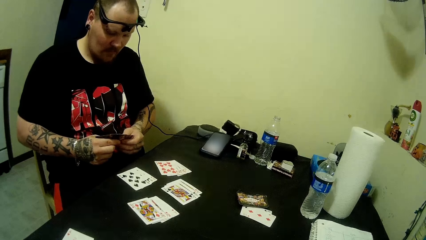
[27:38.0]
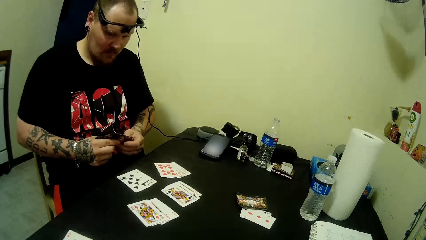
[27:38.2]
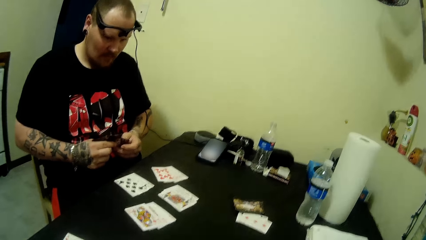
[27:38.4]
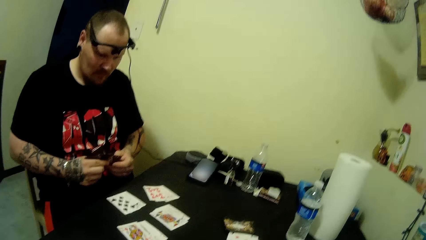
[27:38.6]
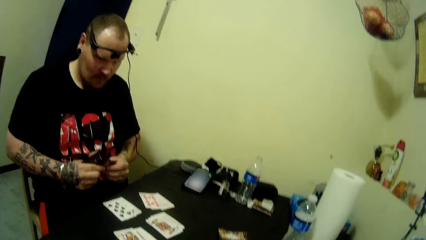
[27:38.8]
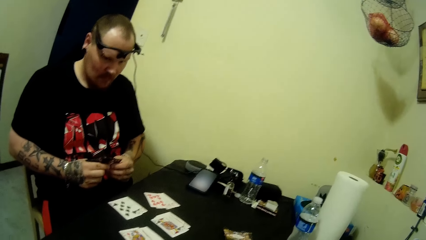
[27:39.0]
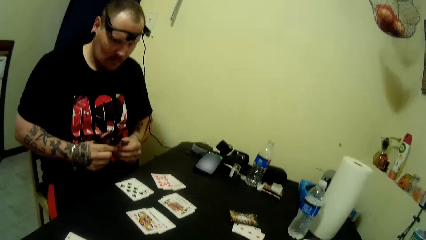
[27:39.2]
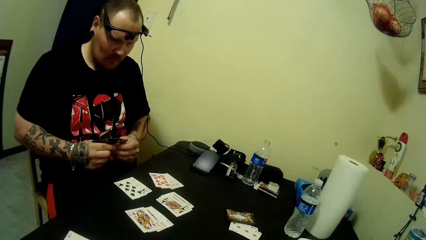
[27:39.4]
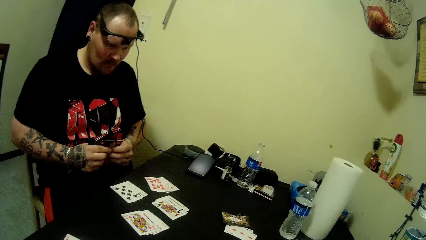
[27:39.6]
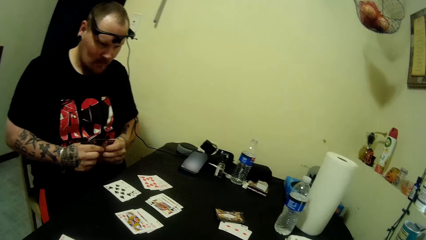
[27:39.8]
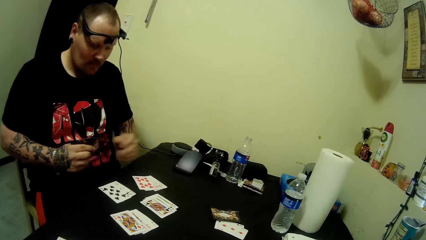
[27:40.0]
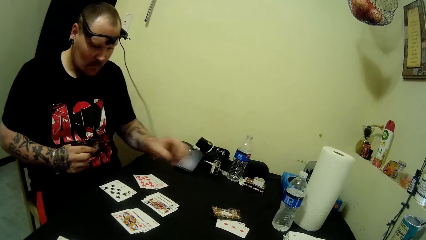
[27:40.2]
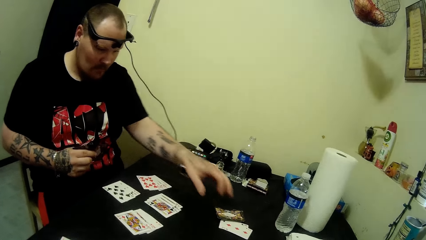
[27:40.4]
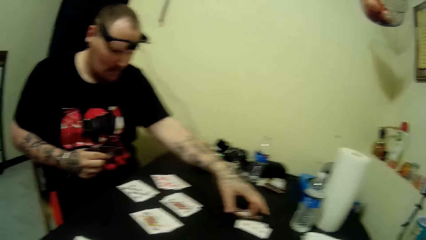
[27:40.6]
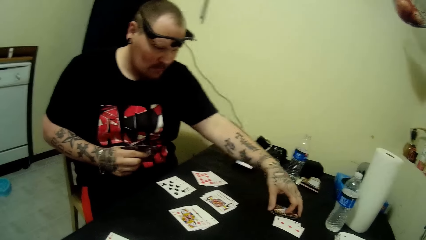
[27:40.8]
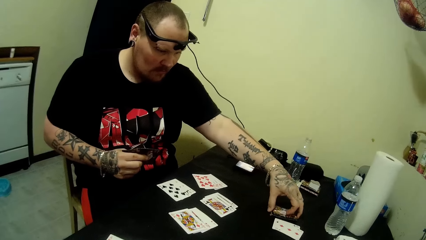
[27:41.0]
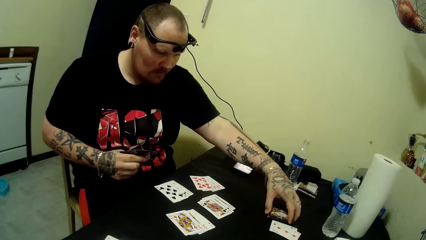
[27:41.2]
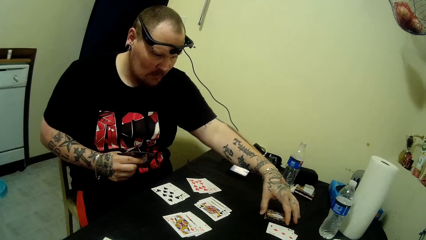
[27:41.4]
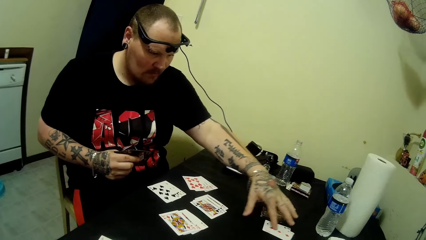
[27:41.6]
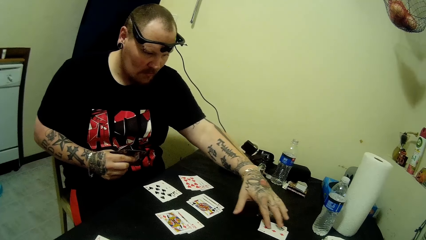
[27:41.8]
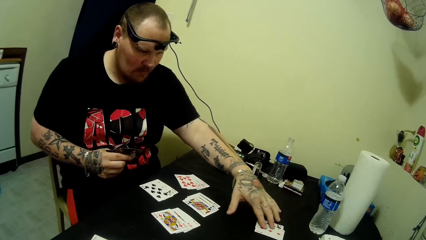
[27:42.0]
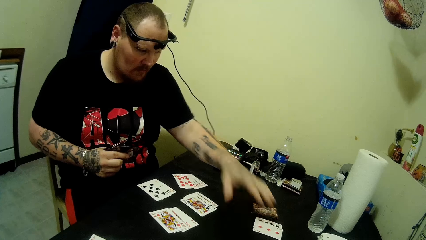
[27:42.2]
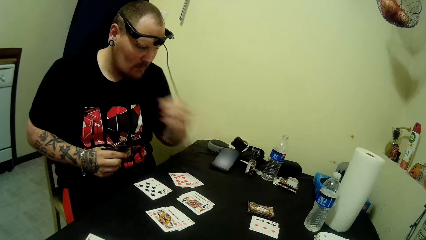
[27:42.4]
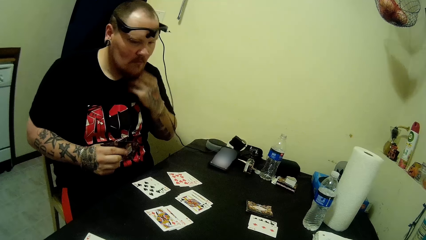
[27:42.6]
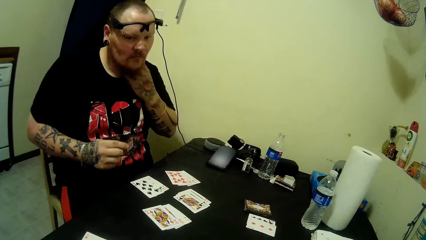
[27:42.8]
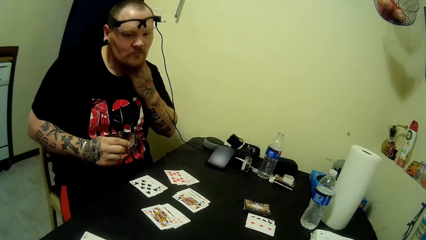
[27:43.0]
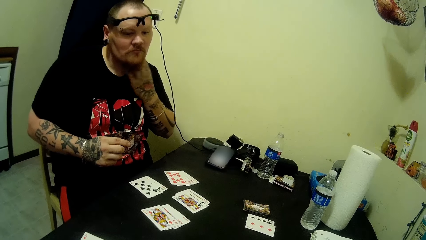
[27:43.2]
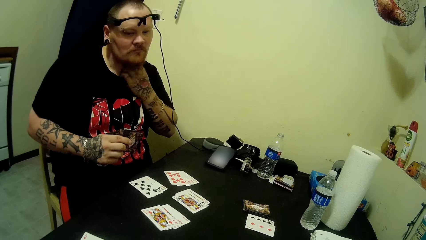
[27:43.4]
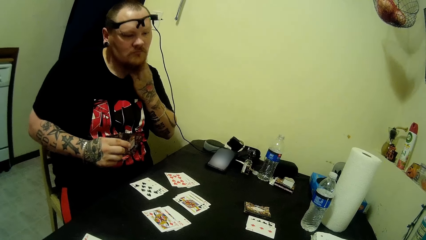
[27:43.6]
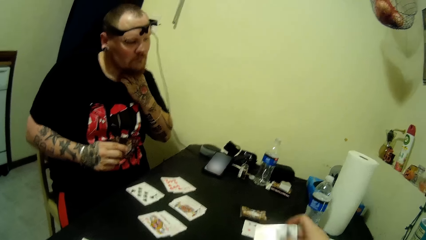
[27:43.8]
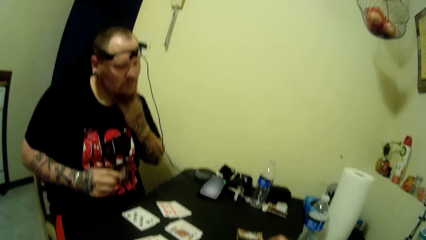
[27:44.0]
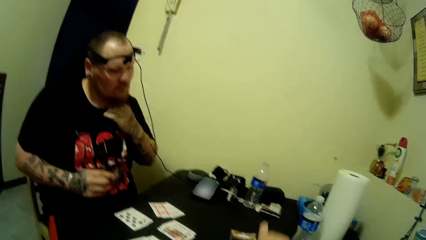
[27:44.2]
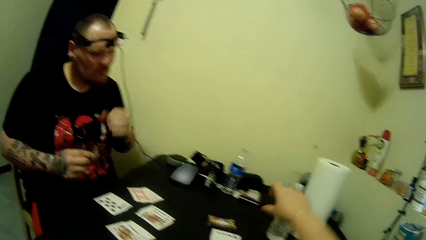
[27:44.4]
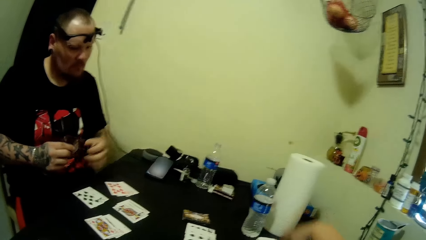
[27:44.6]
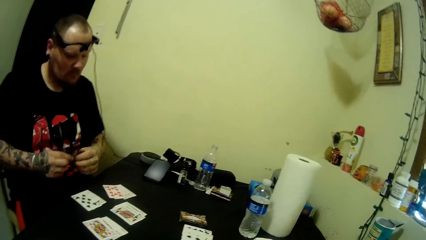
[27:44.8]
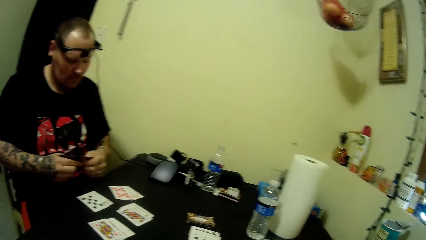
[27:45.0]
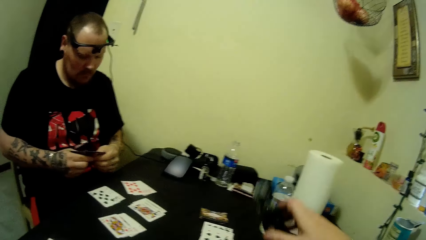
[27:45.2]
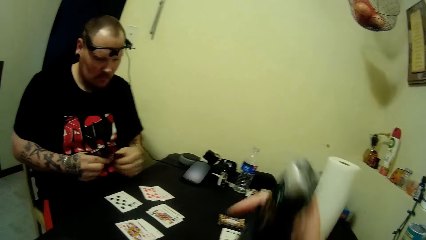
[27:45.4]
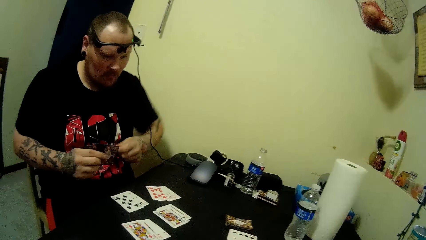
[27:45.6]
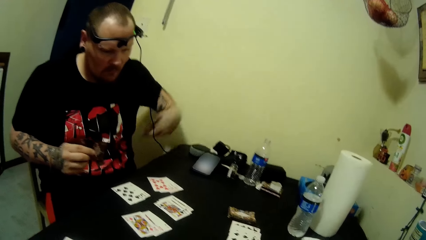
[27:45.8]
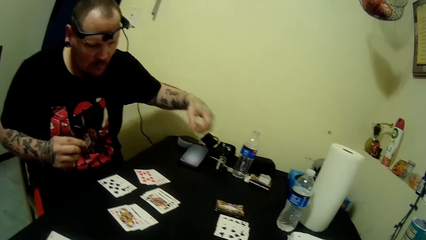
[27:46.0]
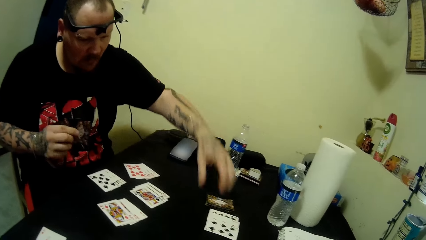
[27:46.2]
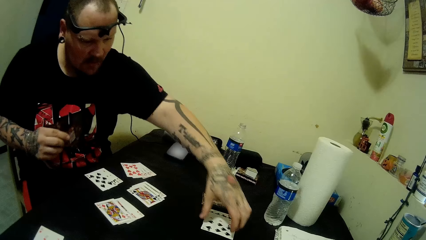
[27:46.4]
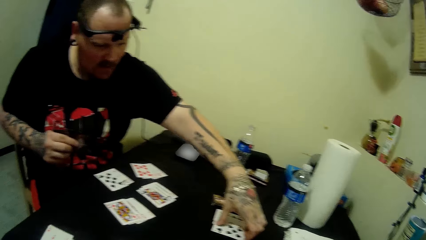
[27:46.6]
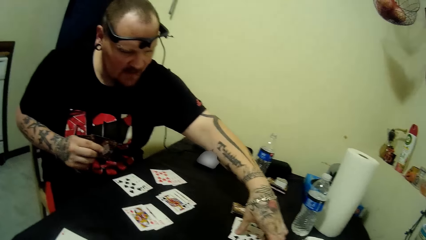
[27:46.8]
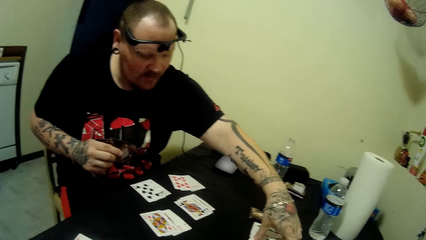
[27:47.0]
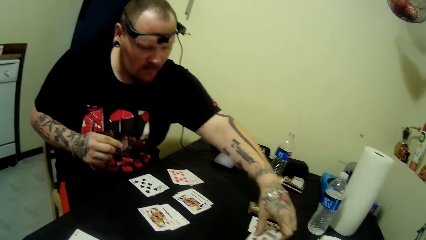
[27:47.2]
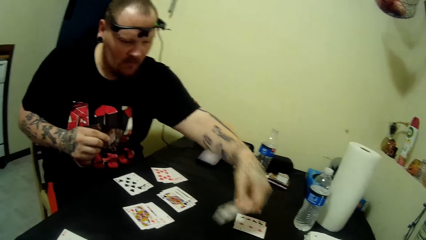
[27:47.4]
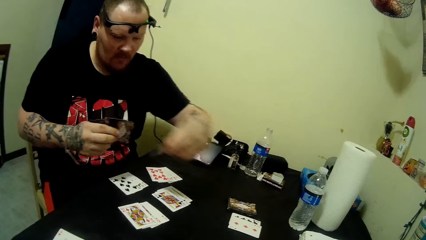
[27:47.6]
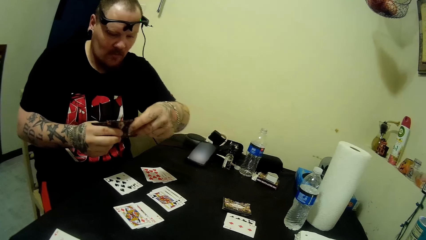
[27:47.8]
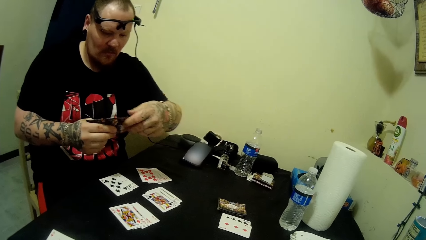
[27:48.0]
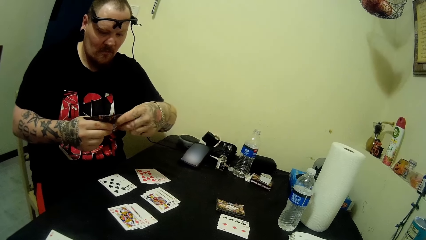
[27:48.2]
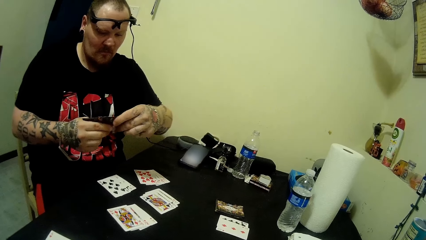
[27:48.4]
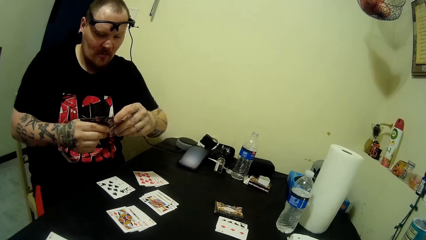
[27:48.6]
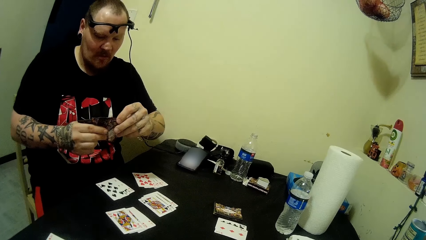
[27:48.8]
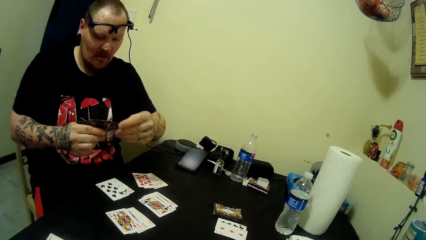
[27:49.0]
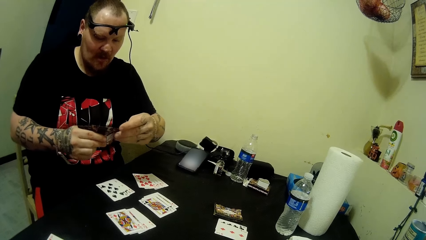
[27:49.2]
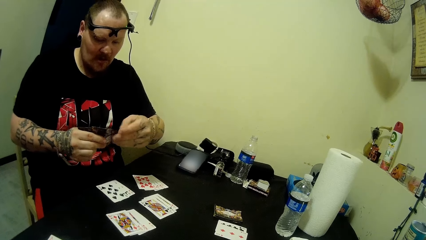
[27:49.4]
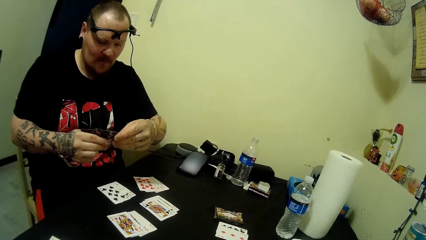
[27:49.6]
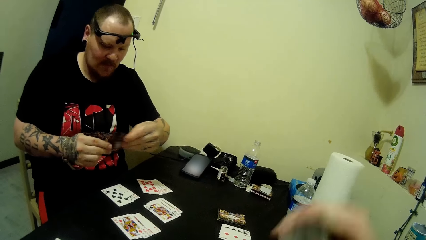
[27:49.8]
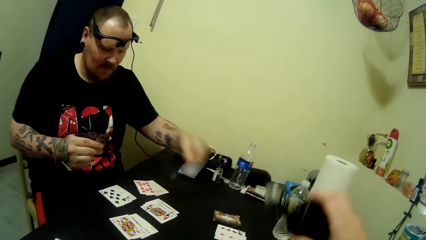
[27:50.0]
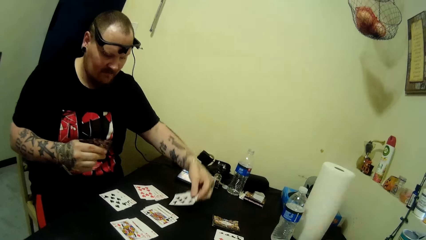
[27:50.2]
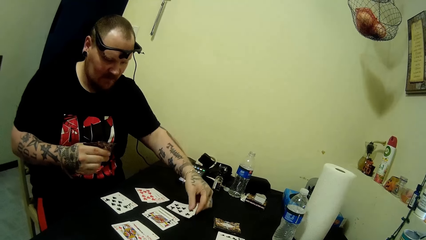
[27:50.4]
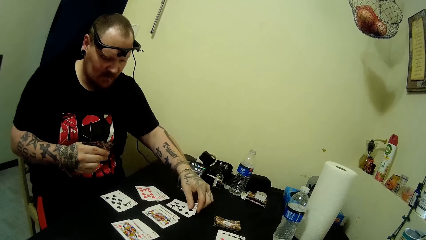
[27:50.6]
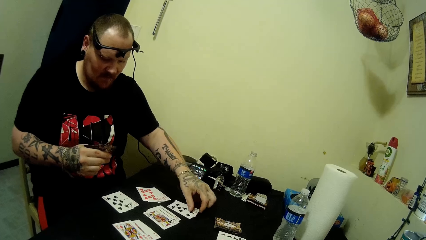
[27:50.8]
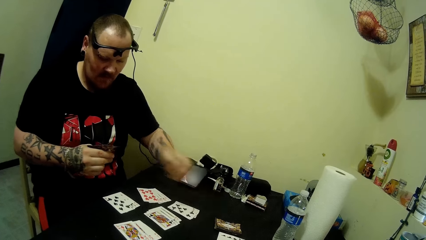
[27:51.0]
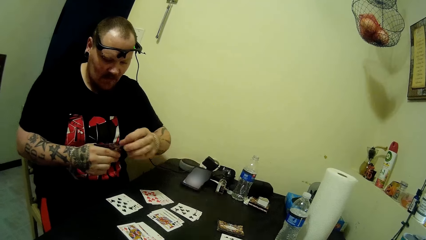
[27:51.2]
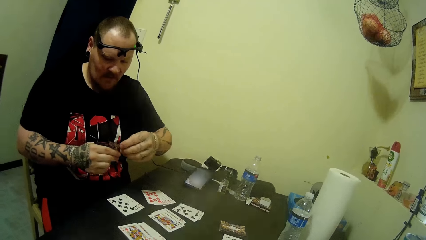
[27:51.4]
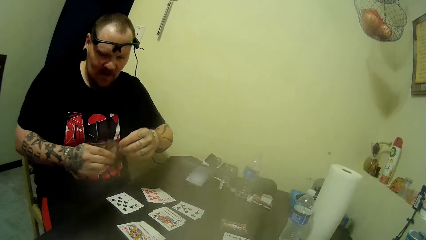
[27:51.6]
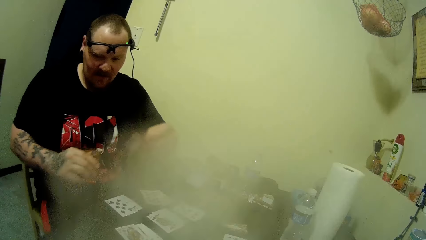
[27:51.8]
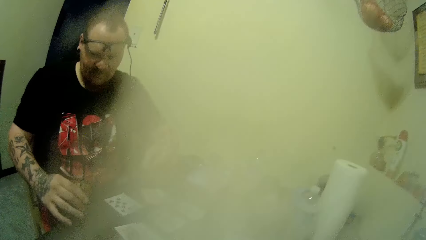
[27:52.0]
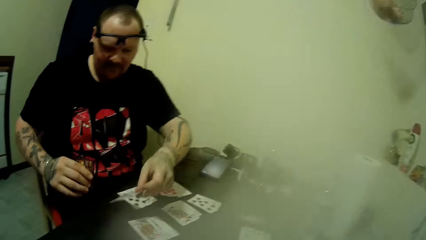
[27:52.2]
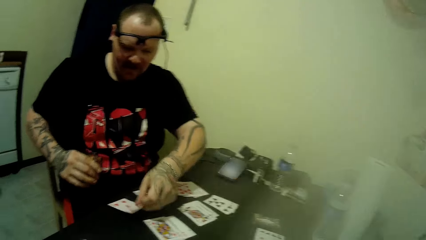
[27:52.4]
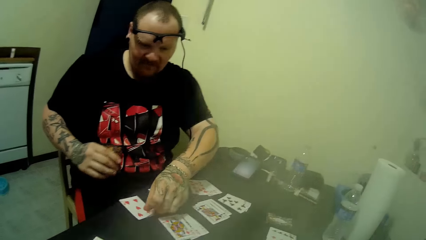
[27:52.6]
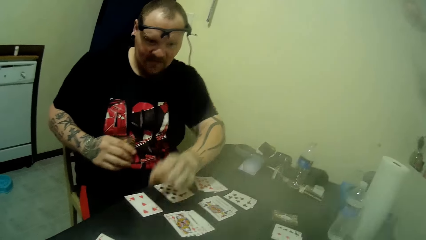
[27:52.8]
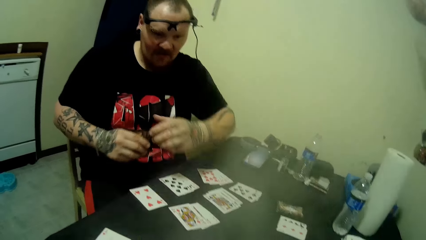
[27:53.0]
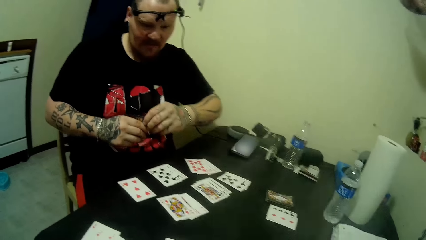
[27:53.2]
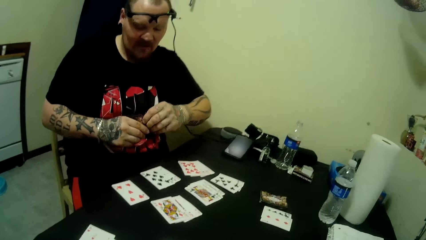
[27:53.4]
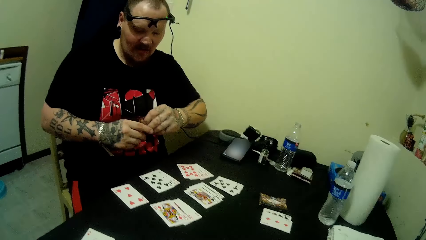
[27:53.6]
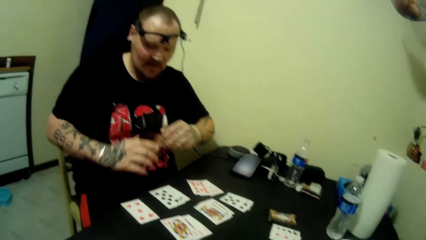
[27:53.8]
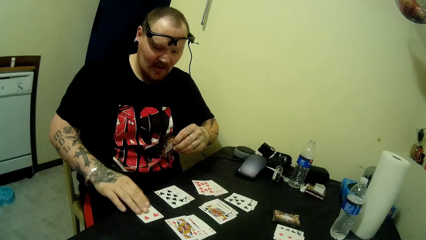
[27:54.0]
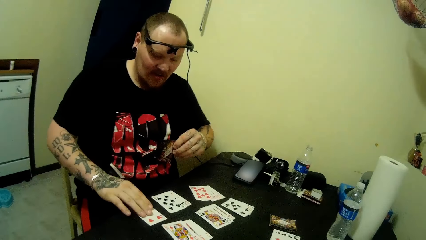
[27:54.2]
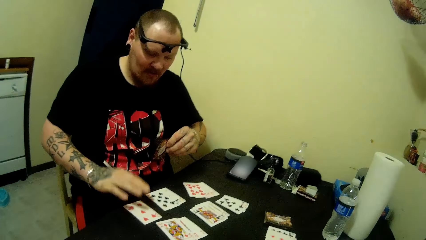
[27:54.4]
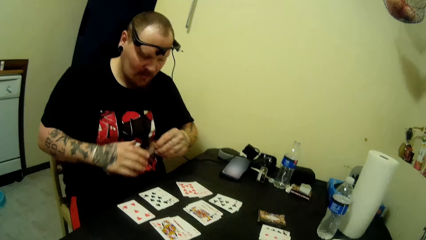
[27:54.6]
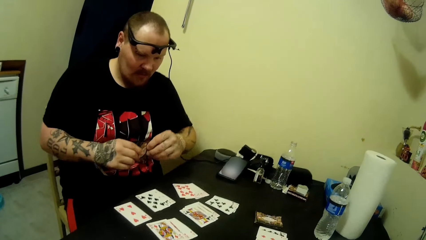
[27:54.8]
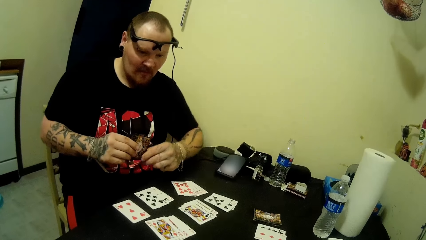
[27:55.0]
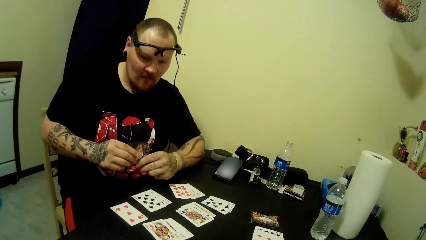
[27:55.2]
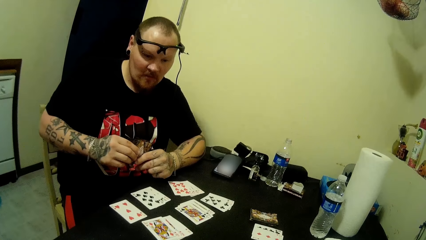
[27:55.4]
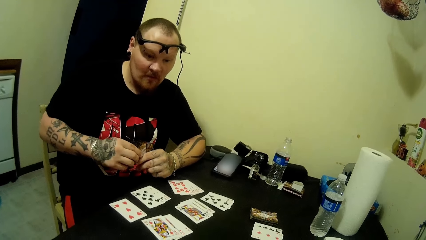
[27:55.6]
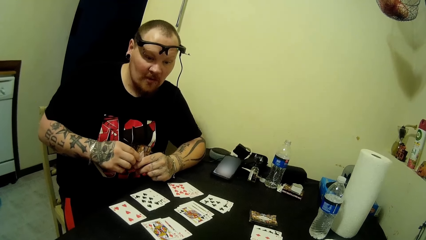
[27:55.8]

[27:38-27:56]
The camera wearer interacts with a man. The man picks a card from the table and touches cards on the table. The camera wearer scratches his neck. He picks the smoke pipe or vape from the table. The man picks a card from the table. The camera wearer places the vape on the table. The man places the cards on the table.
